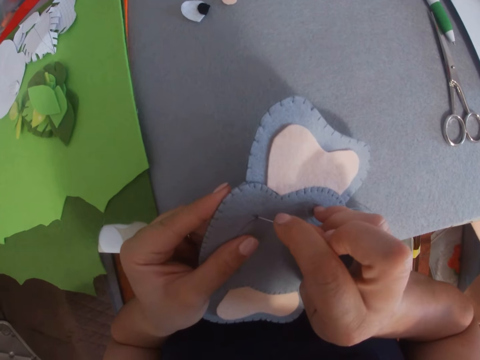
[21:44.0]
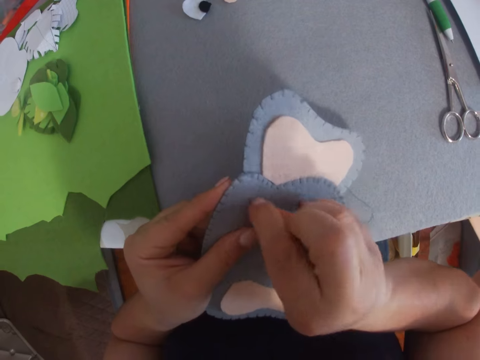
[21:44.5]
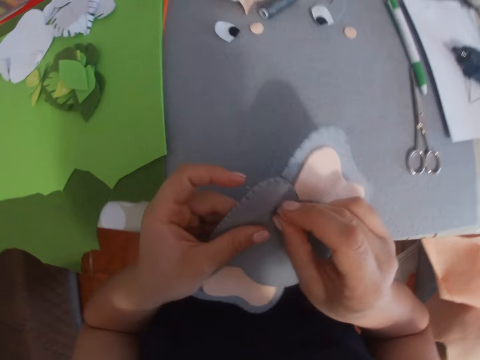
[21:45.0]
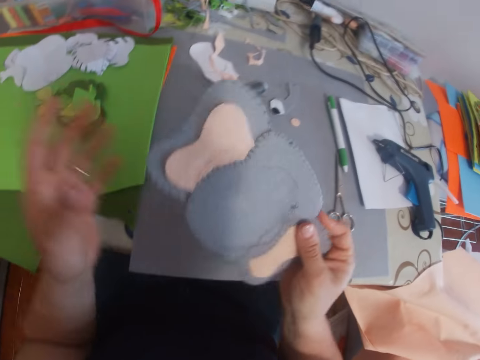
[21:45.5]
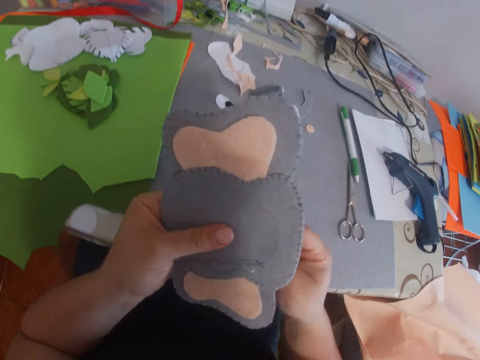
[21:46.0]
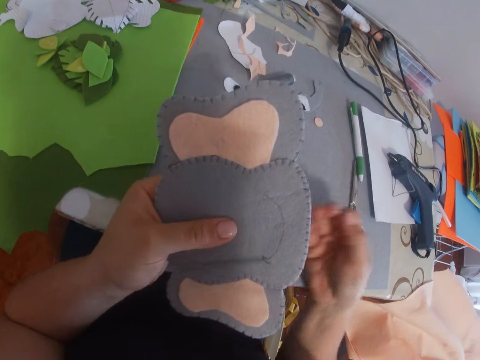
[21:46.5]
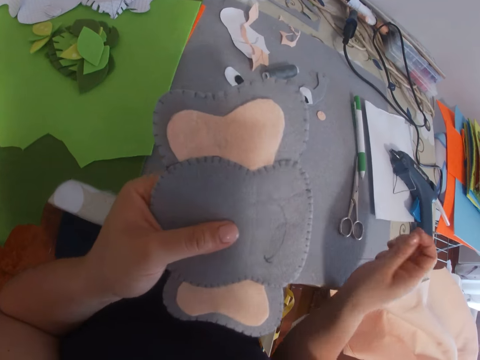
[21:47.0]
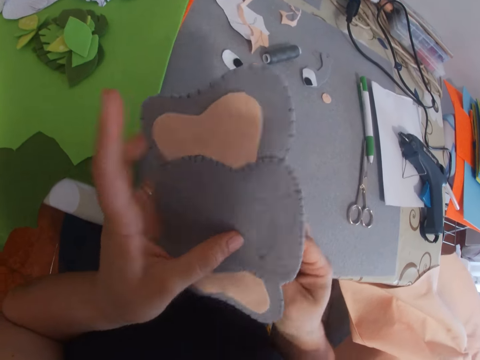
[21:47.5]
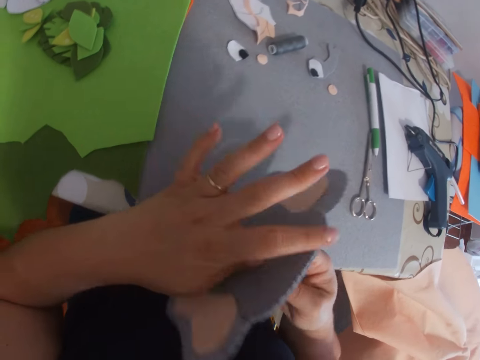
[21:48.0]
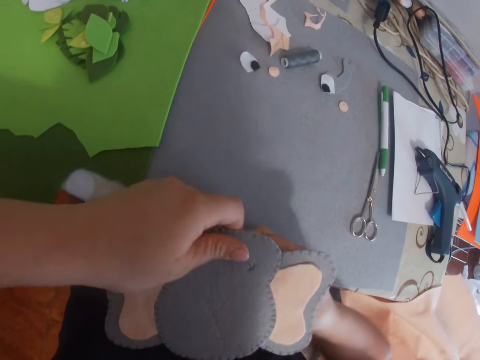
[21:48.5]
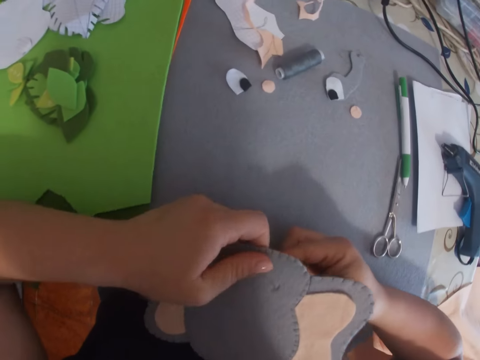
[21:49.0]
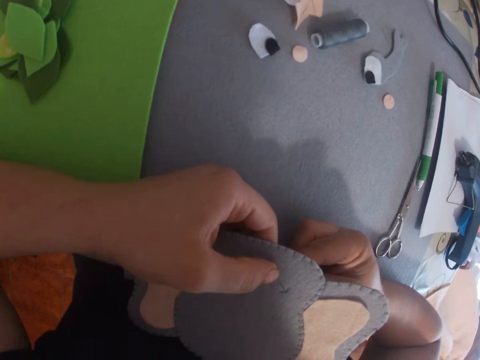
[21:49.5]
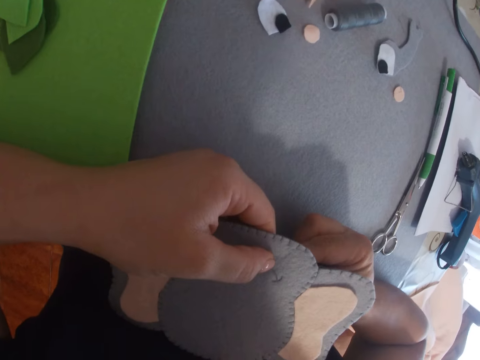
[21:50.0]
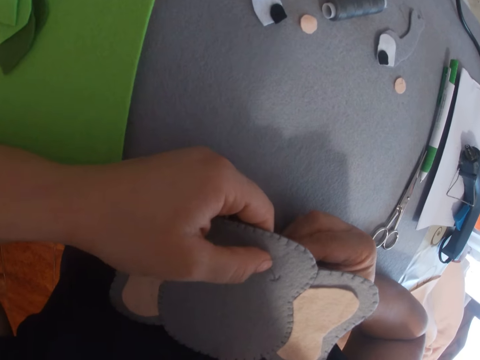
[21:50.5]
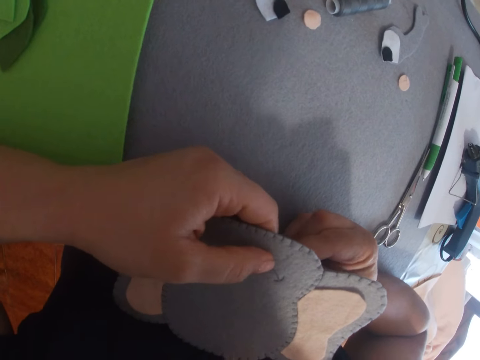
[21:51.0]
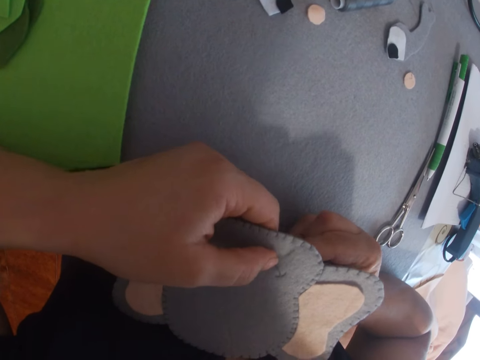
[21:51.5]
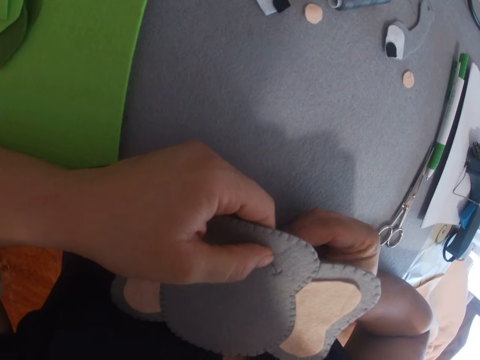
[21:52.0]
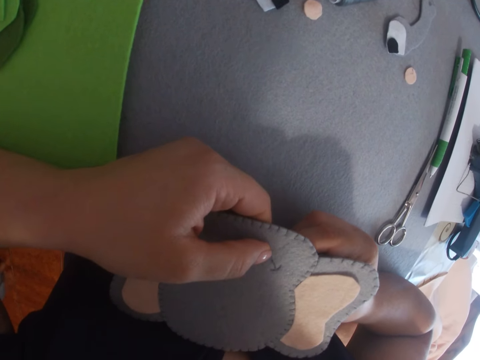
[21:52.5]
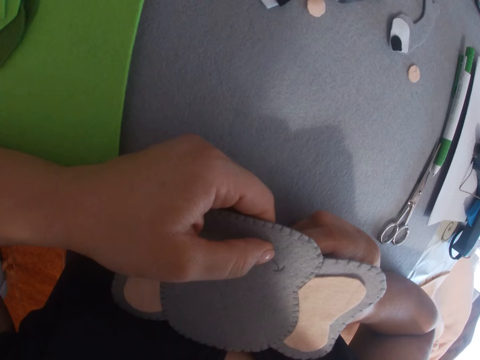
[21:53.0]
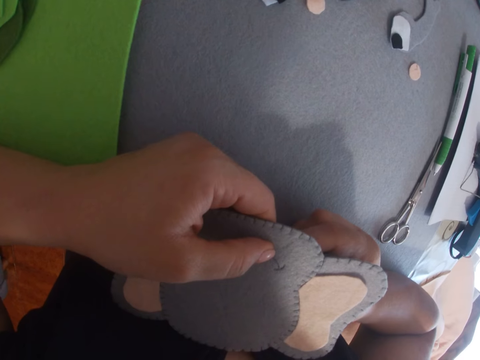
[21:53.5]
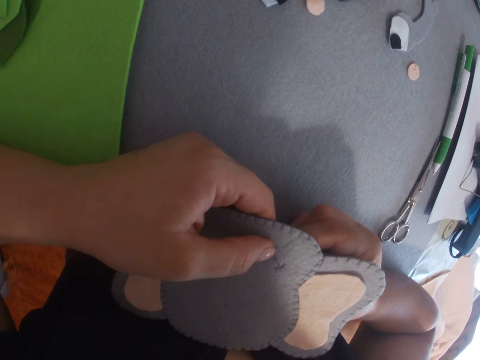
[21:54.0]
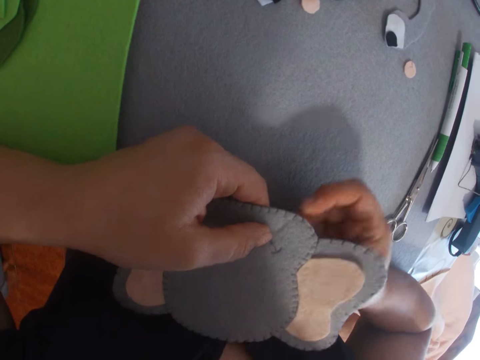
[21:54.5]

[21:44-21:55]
The camera wearer rotates the paper. They hand sew the paper. They turn the paper. They hand sew the paper.

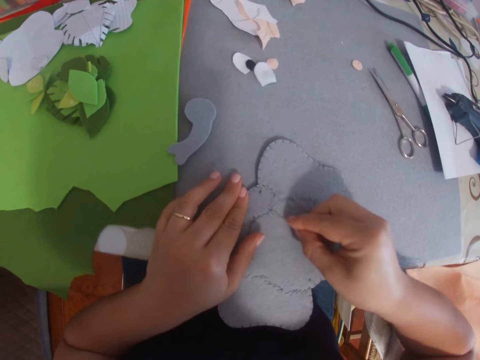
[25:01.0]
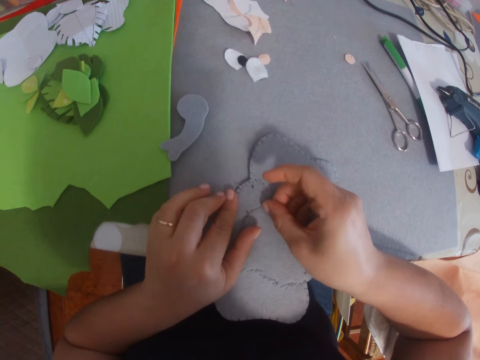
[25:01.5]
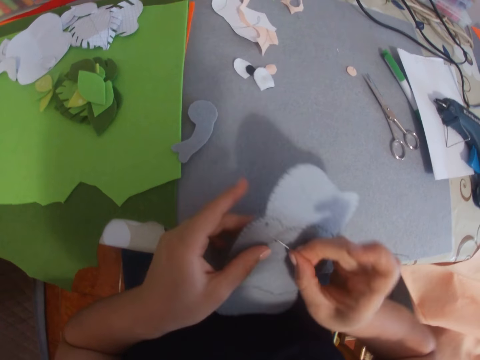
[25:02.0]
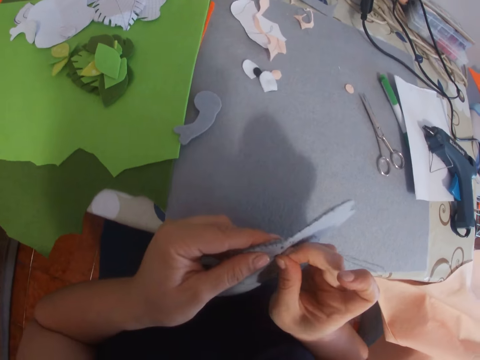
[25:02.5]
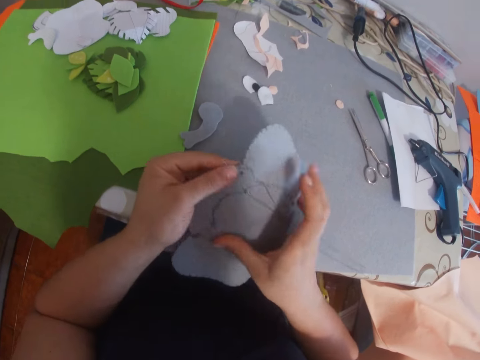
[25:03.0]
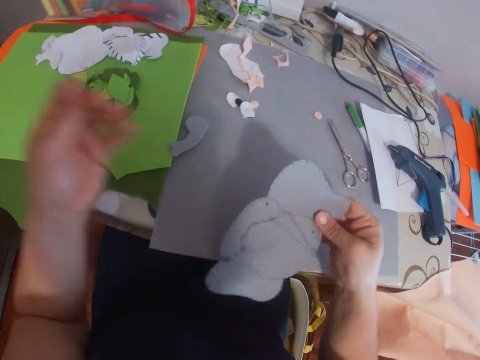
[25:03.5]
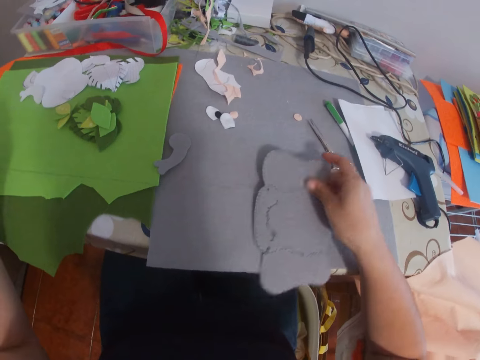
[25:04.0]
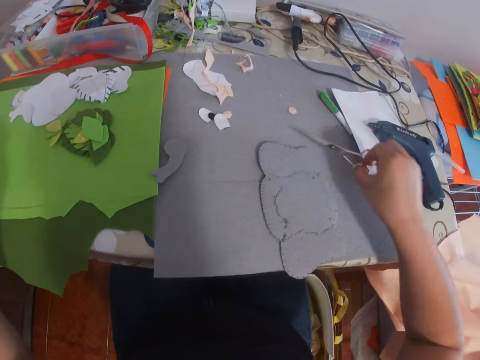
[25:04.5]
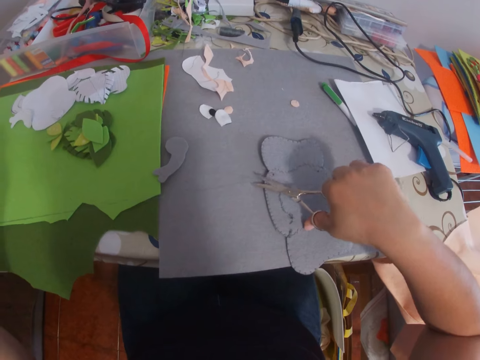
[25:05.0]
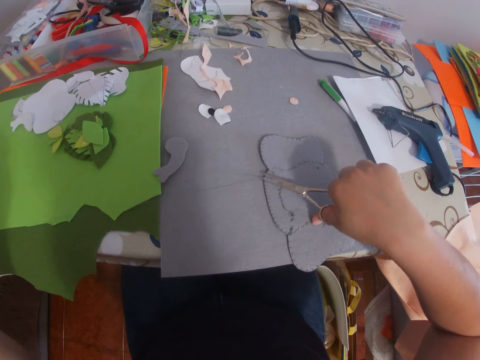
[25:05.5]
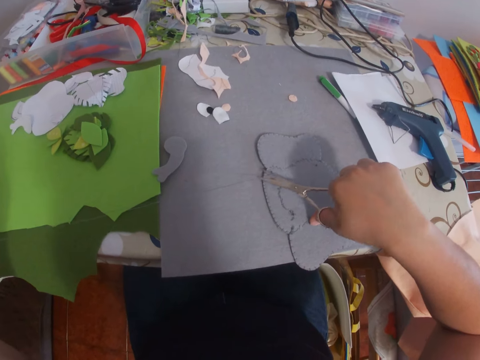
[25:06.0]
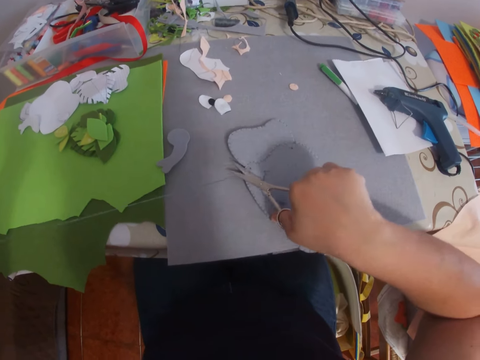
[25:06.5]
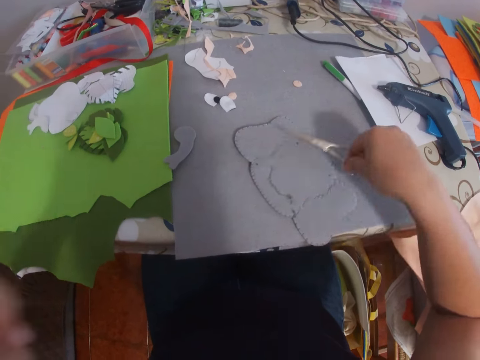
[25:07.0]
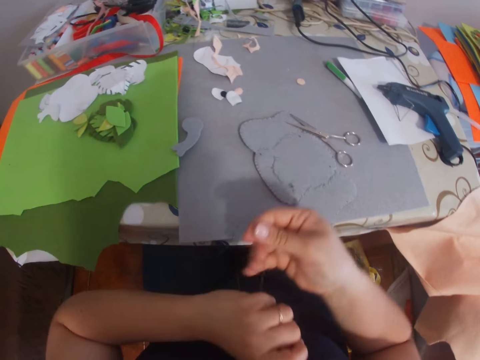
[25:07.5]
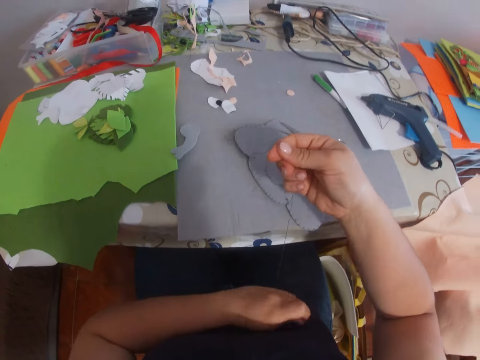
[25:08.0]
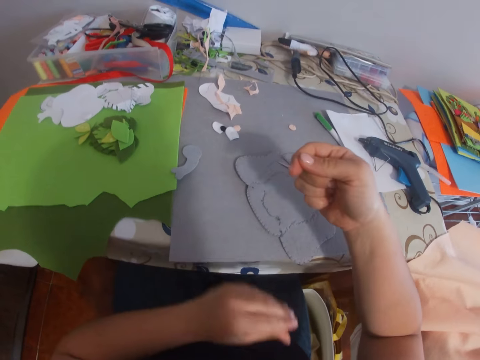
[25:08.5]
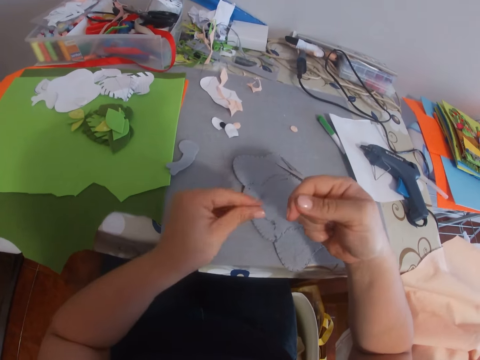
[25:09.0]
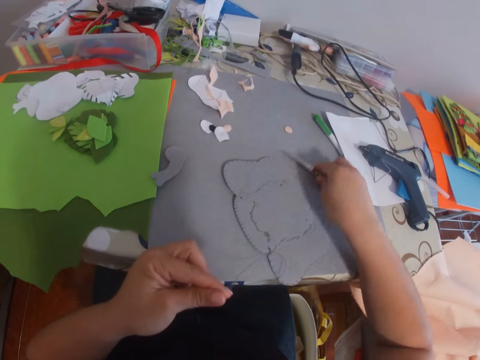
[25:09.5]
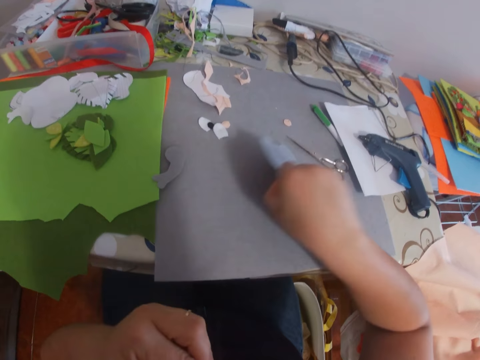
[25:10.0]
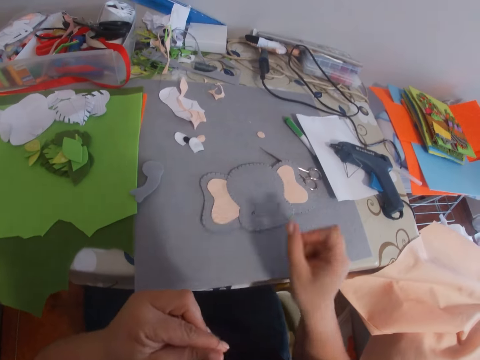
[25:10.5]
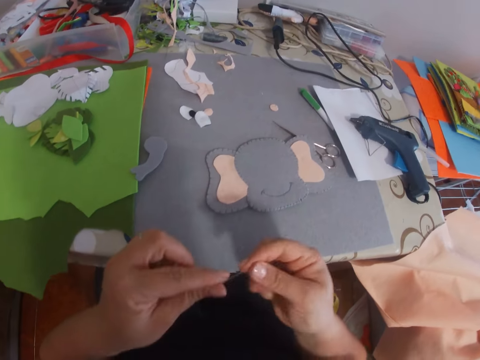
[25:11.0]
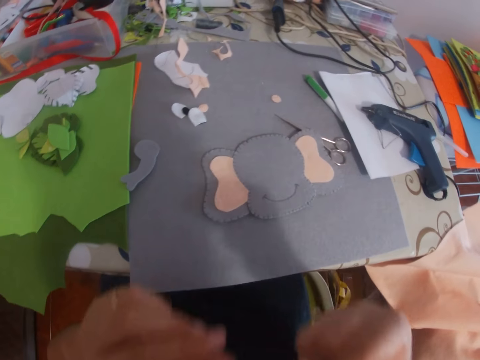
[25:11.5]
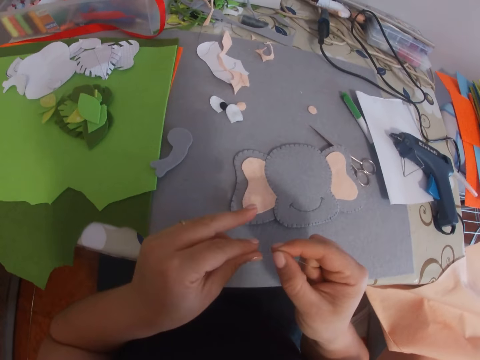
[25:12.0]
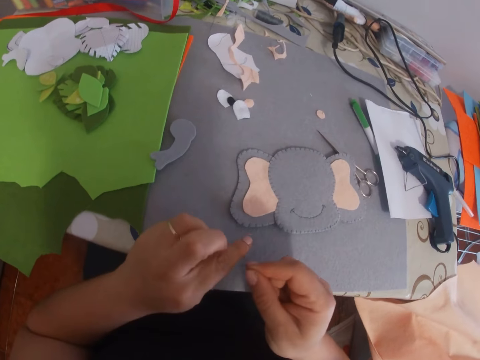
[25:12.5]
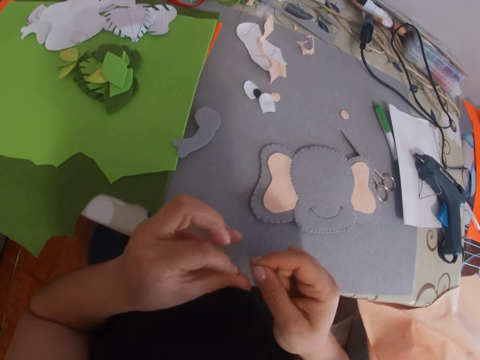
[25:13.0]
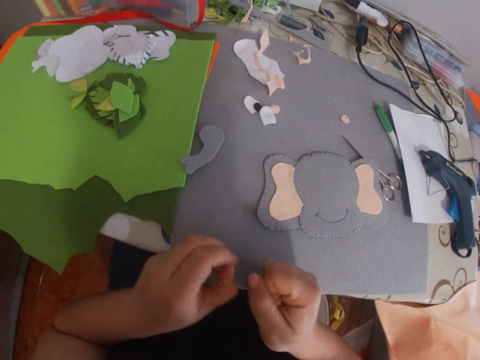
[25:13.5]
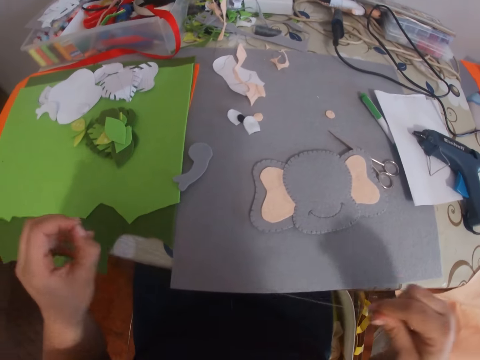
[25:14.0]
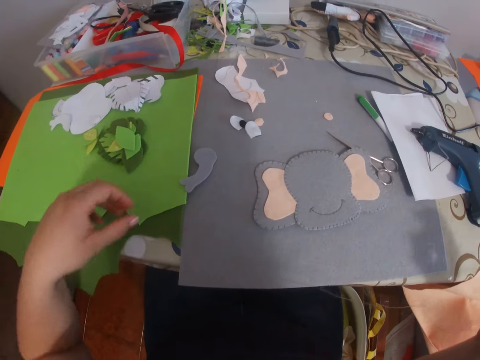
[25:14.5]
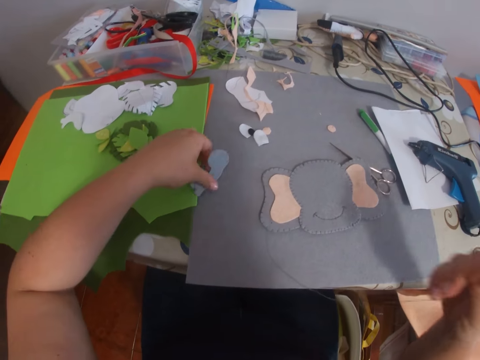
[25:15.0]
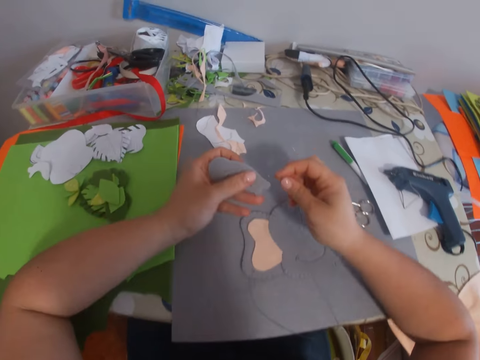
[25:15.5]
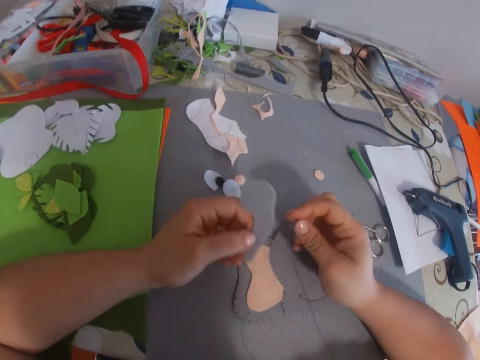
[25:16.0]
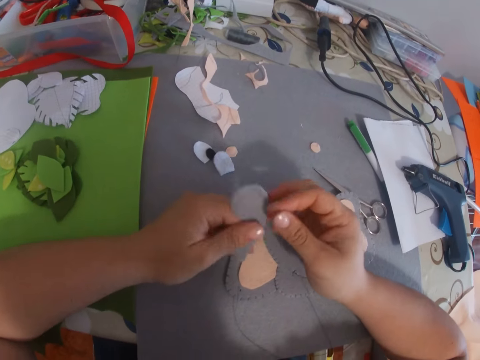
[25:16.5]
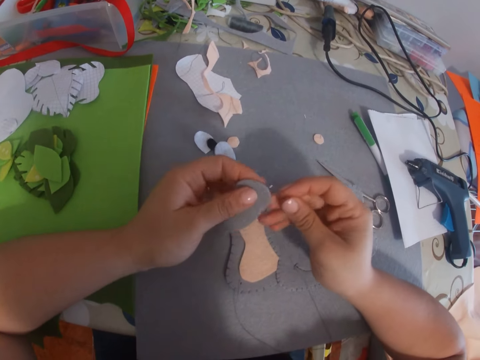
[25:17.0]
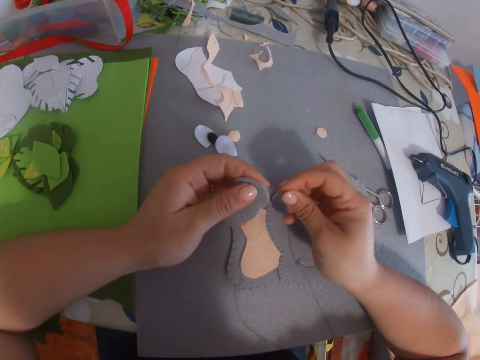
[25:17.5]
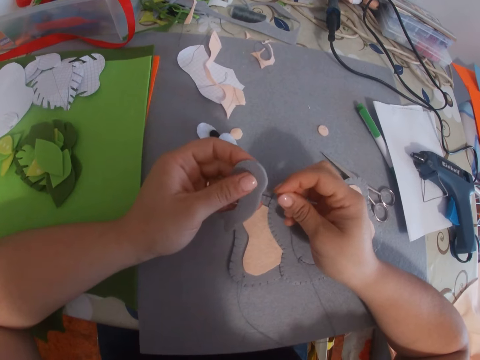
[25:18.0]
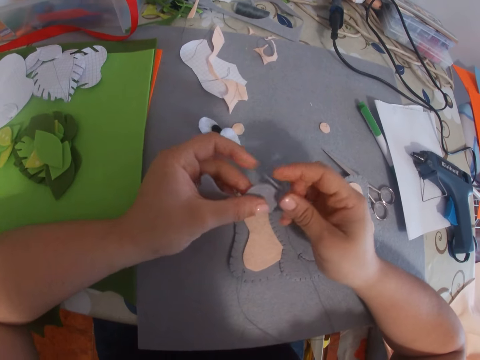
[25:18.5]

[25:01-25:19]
The camera wearer removes her hand on the needle. She holds the craft paper or piece of cloth with her right hand. She pulls the needle on the craft paper. She drops the craft paper on the table. She picks the pair of scissors on the table with her right hand. She cuts the thread with the pair of scissors. She drops the pair of scissors on the table. She pulls the thread in her hand. She holds the thread. She moves the pair of scissors on the table with her right hand. She picks the craft paper on the table. She turns the piece of cloth. She drops the craft paper on the table. She pulls the thread in her hand. She puts the thread in her mouth. She removes the thread in her mouth. She ties the ends of the thread. She picks the small craft paper on the table with her left hand. She adjusts the small craft paper in her hand.
